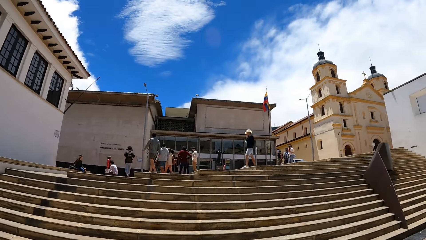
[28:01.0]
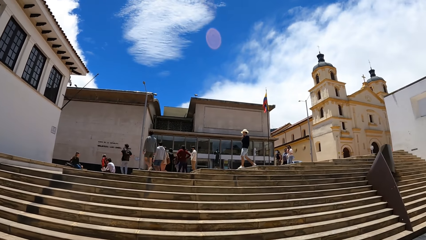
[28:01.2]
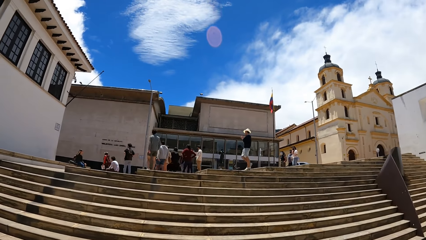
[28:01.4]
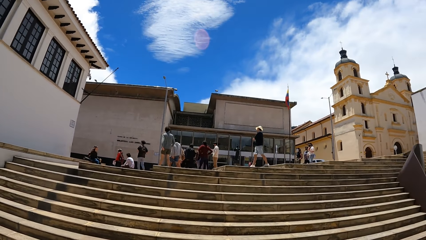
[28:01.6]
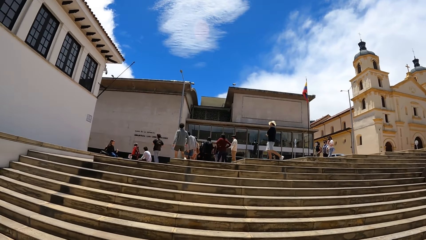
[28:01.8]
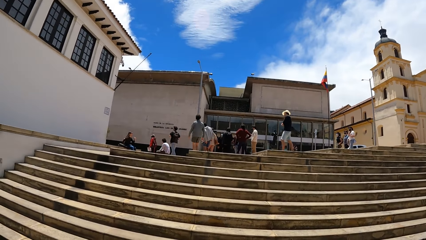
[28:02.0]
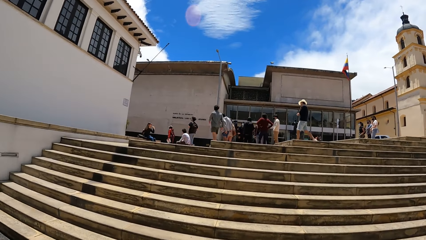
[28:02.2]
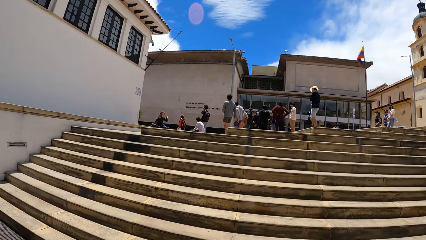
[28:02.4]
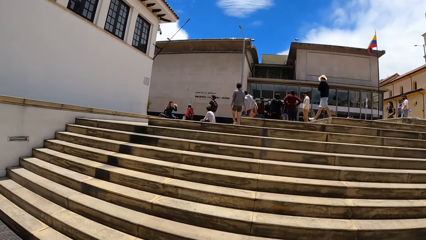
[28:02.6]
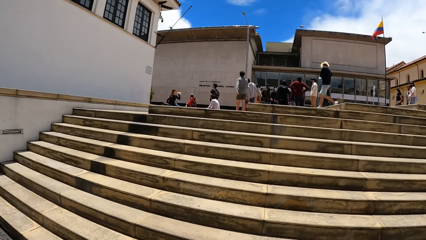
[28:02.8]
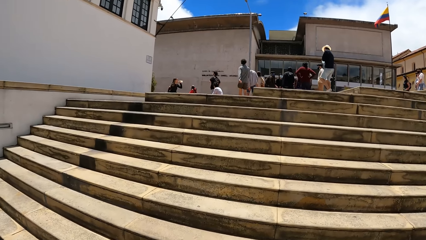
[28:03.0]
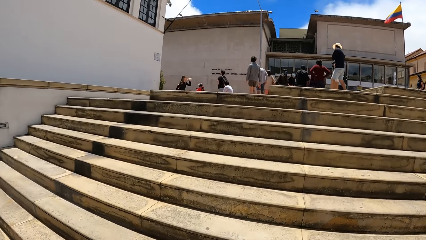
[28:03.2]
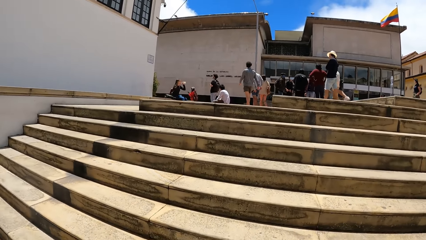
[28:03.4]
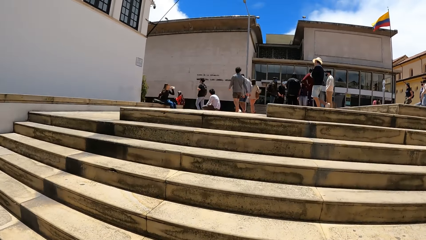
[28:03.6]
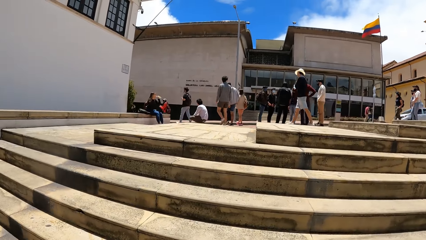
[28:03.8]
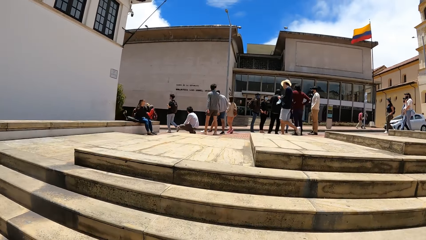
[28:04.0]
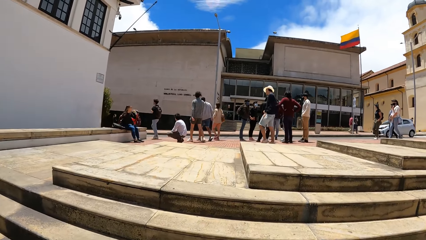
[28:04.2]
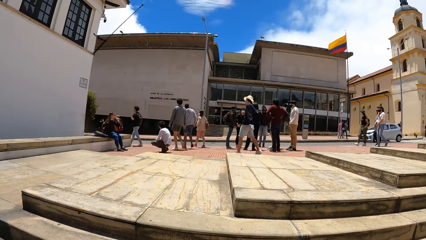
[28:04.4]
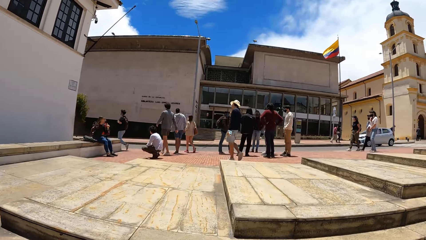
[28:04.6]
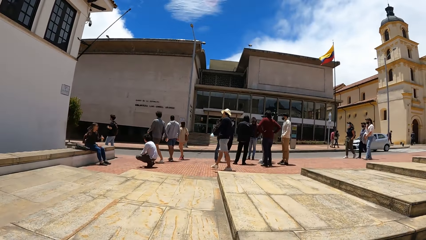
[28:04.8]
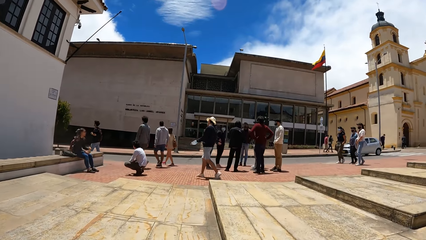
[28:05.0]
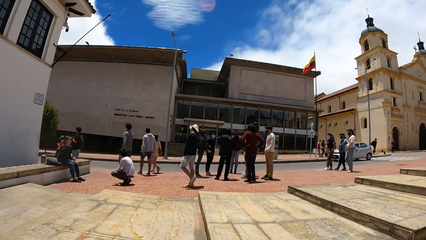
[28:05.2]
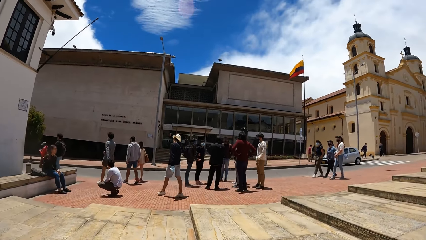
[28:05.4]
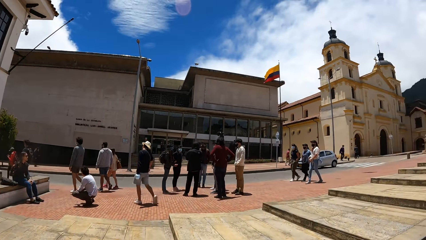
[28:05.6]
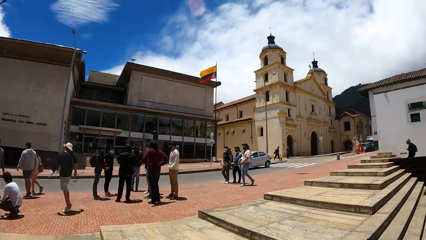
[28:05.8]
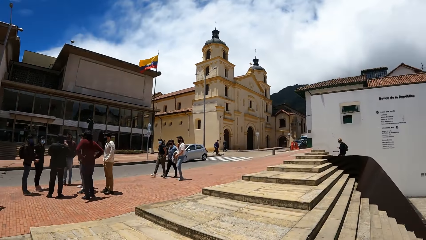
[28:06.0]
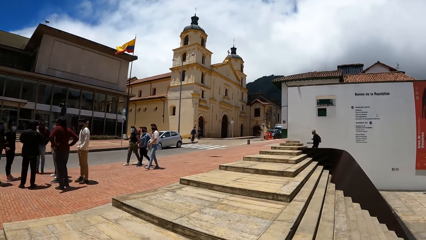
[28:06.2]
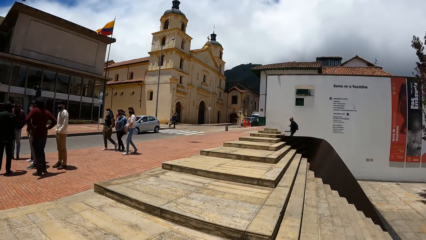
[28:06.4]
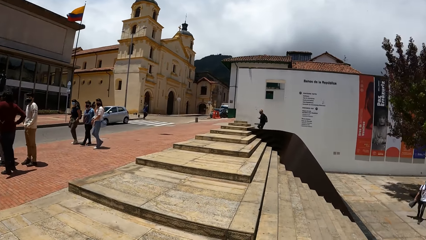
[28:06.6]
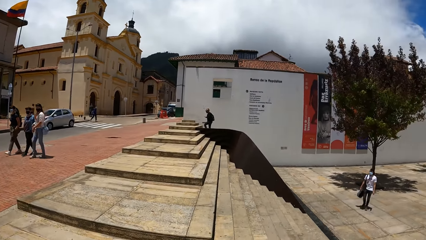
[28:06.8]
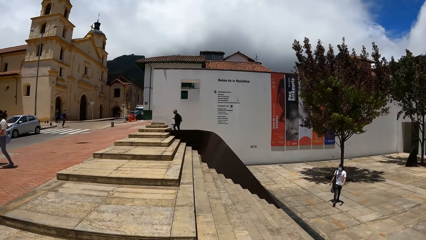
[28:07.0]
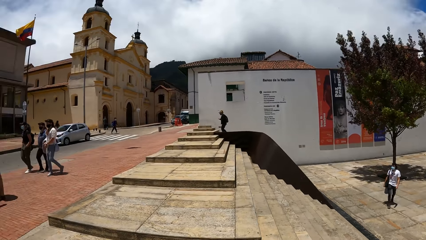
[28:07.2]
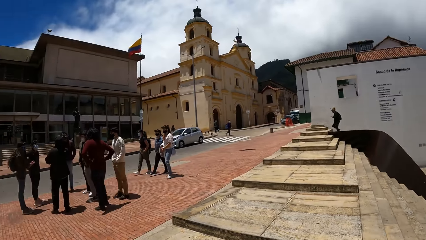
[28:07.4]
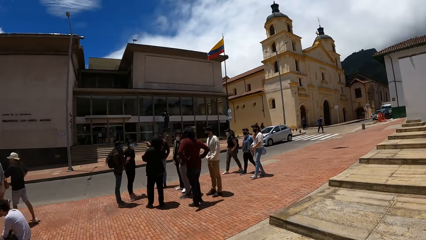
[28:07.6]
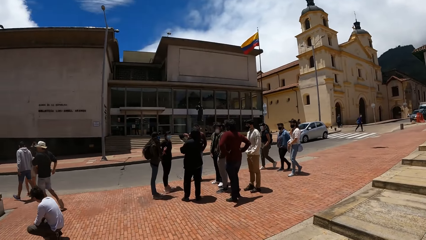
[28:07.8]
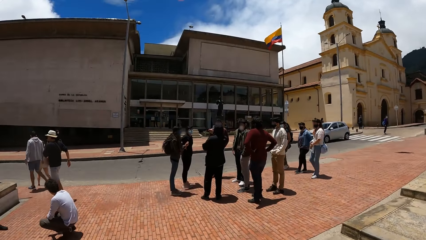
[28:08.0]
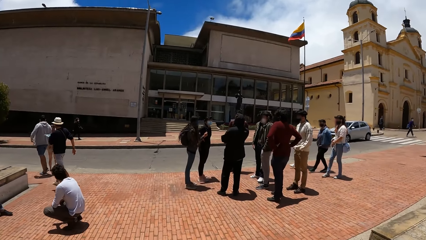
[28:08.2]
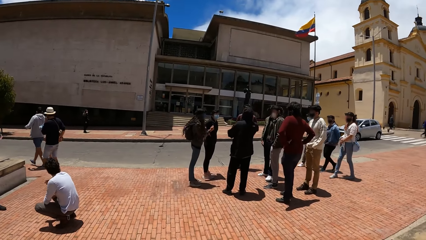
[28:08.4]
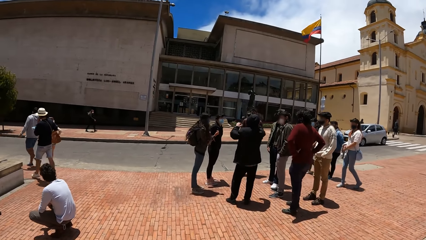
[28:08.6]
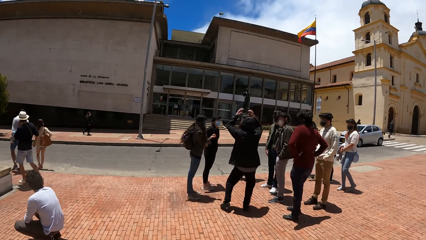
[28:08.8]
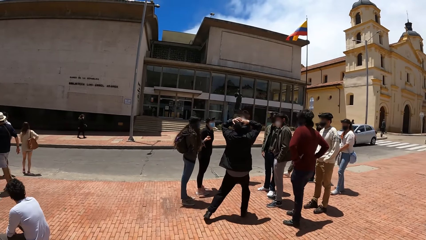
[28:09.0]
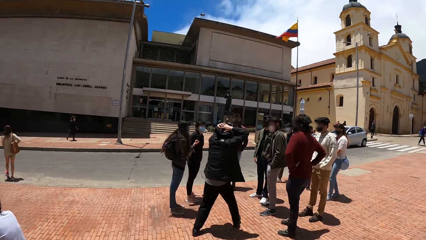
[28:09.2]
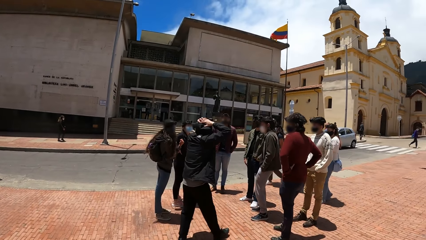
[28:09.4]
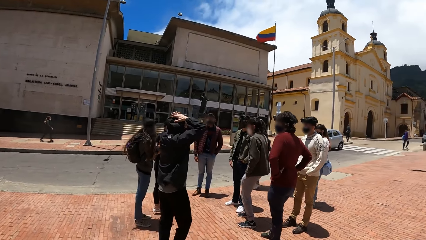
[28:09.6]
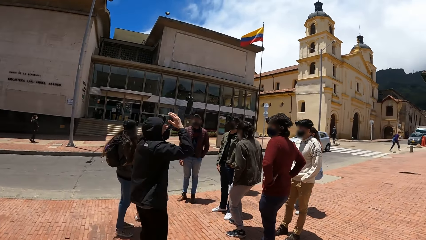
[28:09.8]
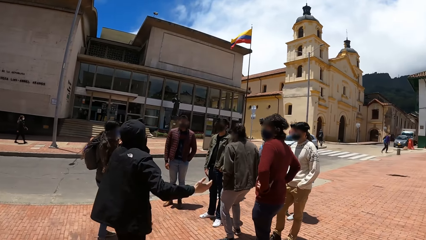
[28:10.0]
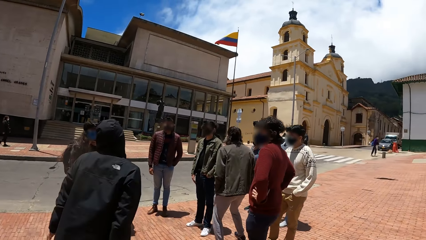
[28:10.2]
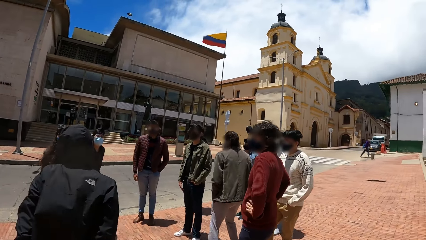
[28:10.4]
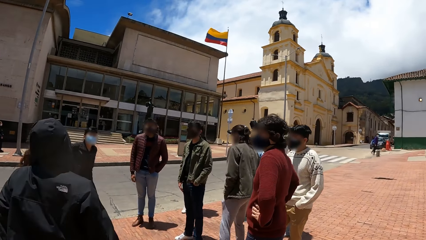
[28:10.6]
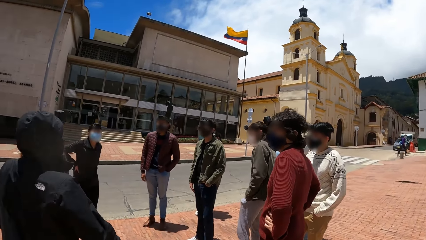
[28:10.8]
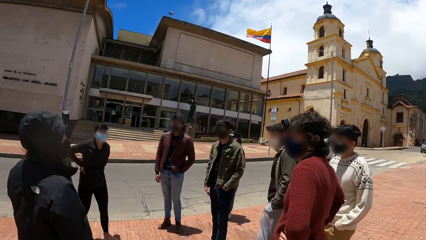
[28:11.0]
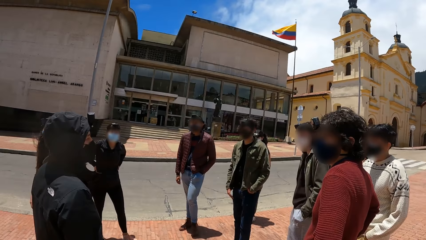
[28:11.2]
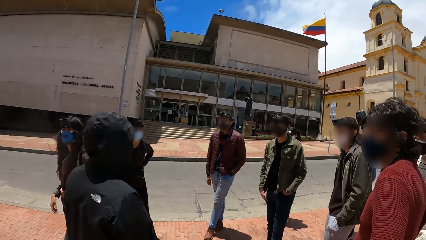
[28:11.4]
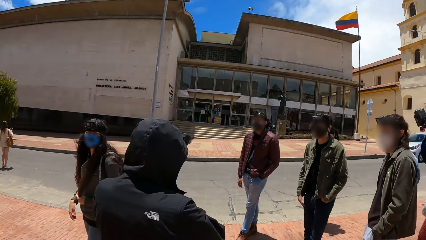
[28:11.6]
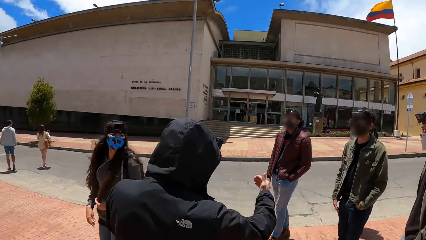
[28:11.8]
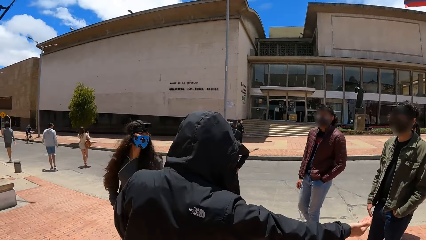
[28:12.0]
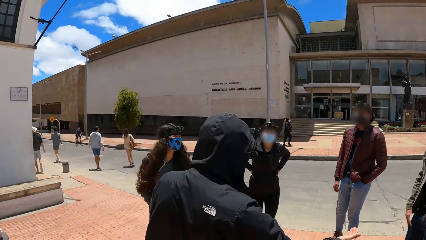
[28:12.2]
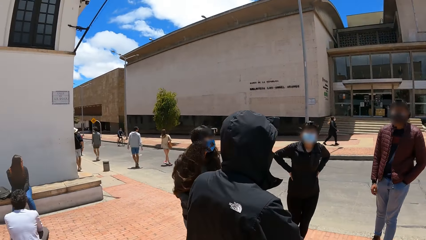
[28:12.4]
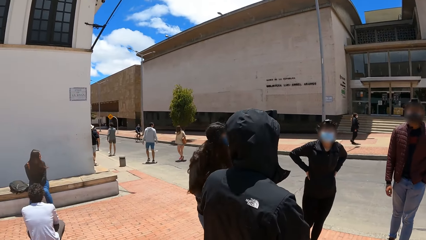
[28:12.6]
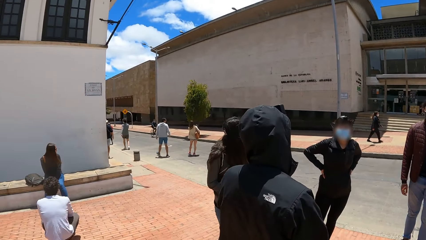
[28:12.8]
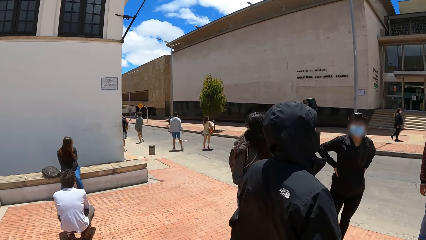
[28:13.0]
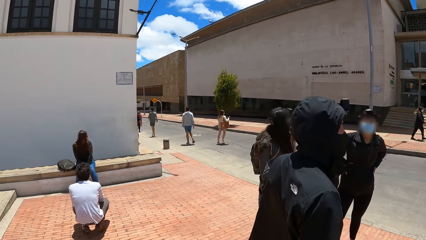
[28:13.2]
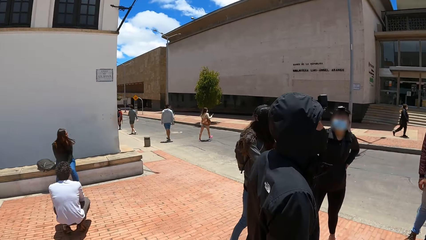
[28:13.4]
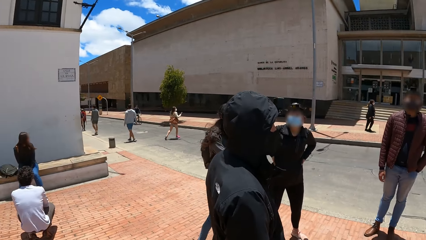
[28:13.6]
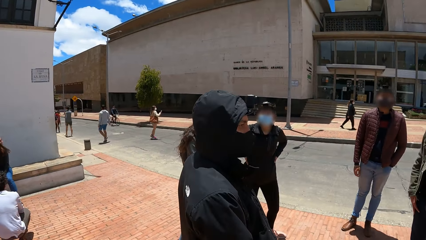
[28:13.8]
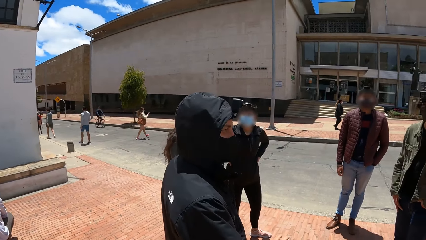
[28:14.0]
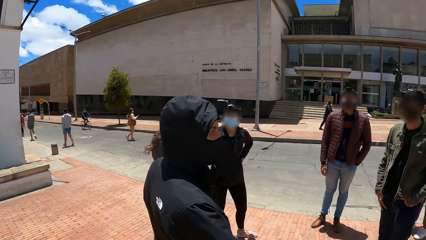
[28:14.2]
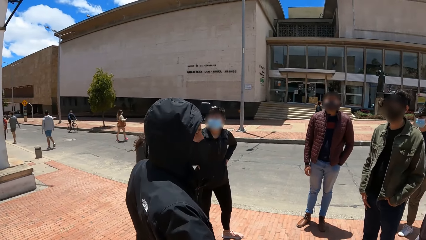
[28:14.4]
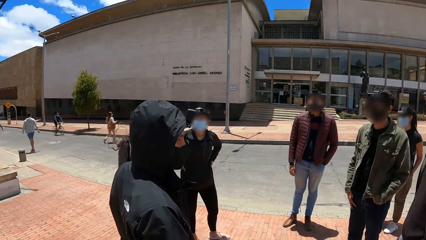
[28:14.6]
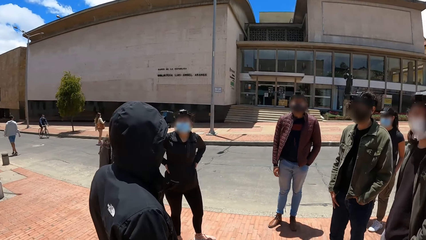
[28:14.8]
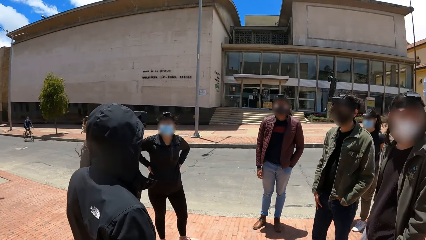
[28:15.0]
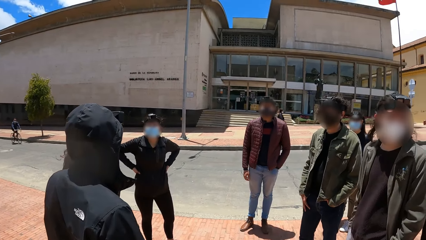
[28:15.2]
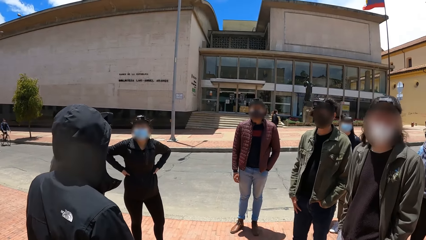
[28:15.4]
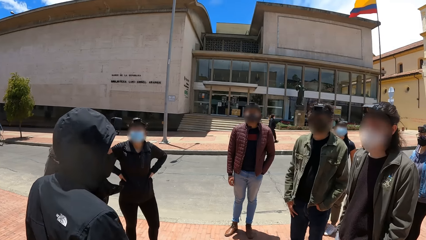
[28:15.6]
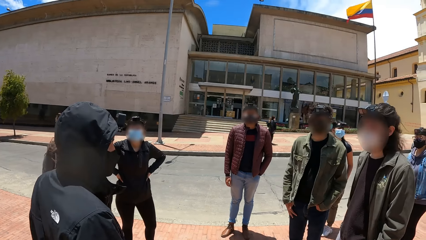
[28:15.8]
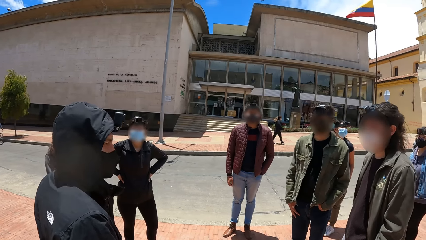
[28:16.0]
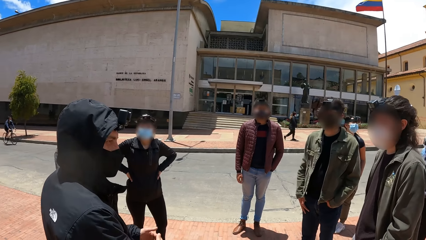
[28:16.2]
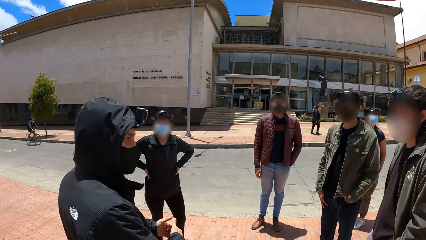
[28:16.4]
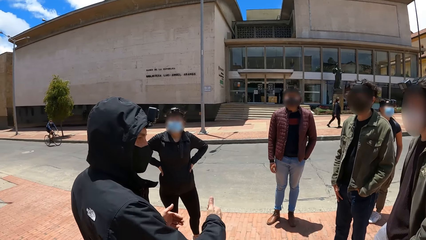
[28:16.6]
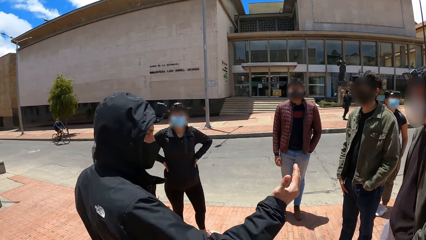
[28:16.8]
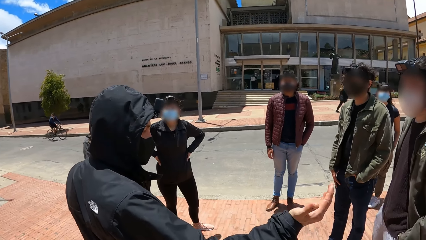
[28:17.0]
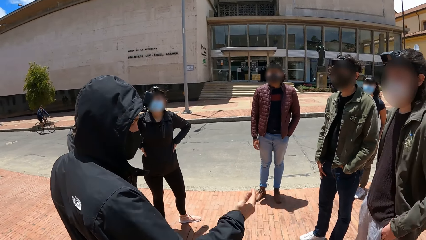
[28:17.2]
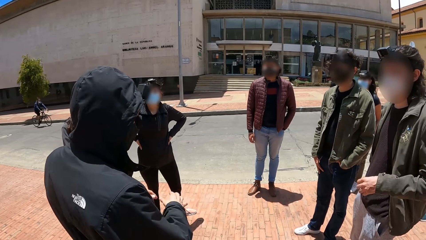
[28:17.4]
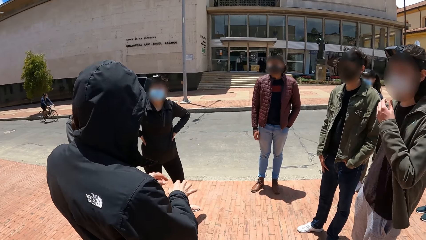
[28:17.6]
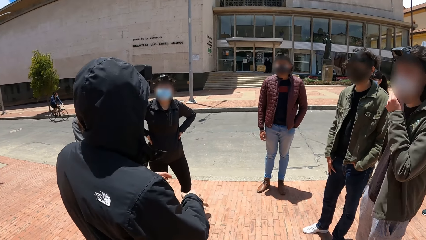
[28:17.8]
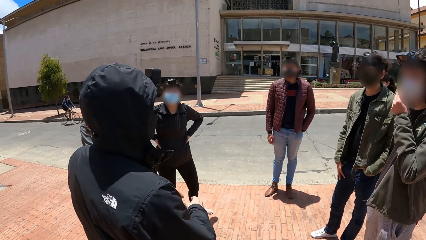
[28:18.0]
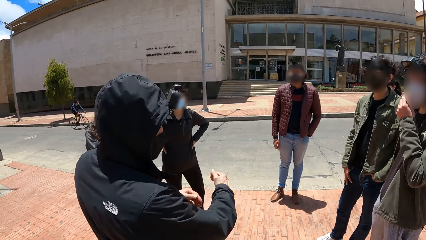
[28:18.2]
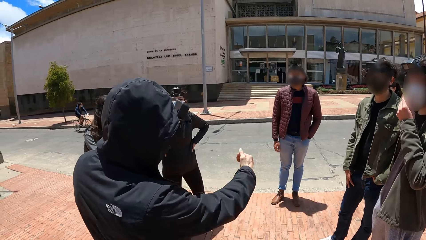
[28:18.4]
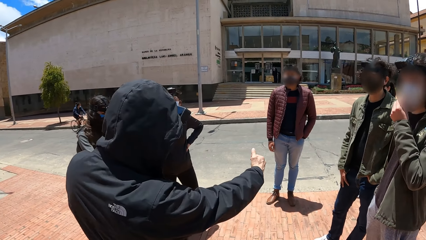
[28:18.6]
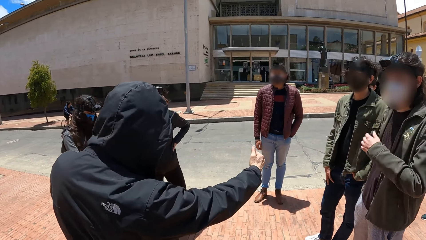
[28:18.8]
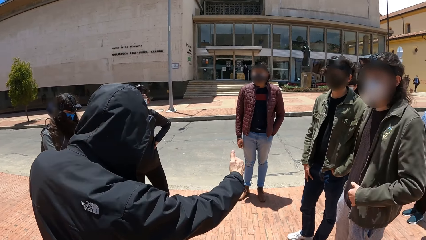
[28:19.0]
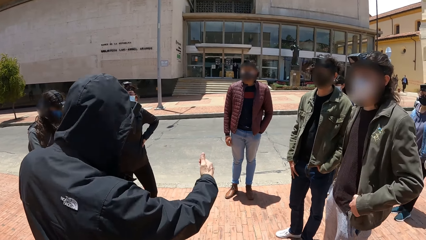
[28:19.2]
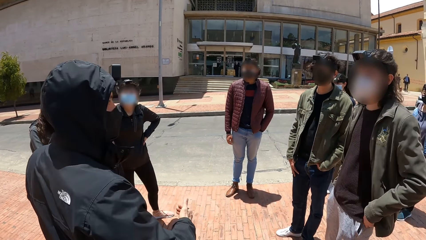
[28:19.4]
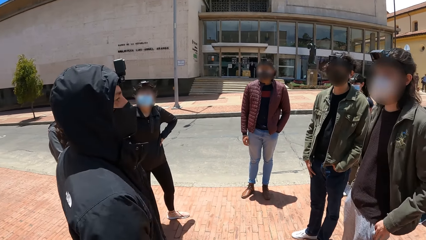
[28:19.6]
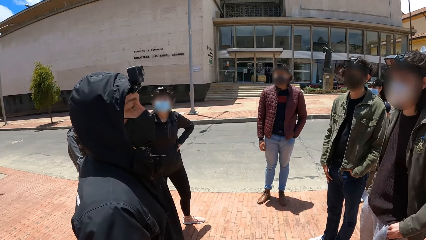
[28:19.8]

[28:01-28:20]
The camera wearer climbs up the stairs. They walk around. They look around. They walk around.
